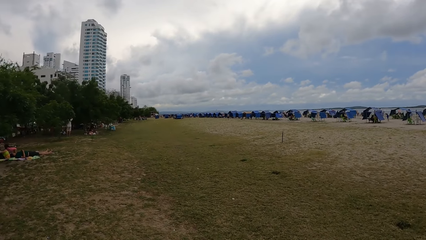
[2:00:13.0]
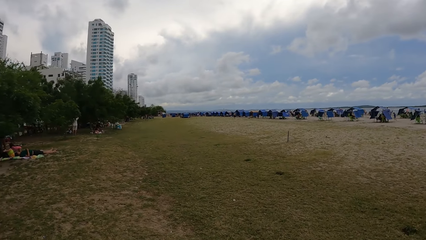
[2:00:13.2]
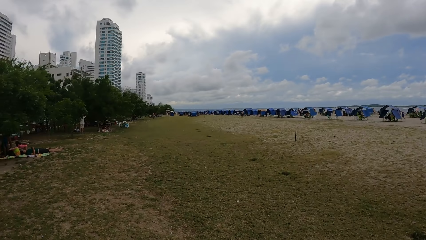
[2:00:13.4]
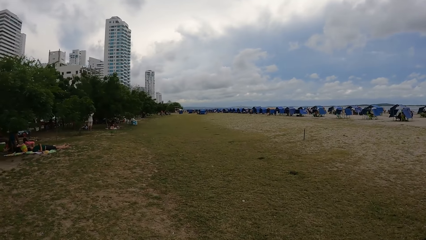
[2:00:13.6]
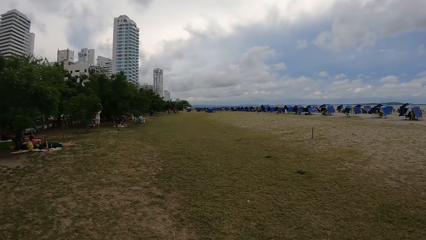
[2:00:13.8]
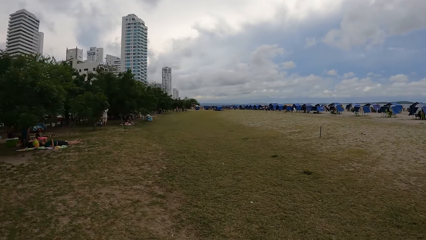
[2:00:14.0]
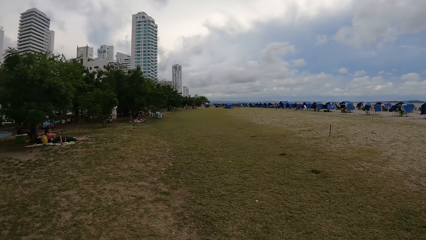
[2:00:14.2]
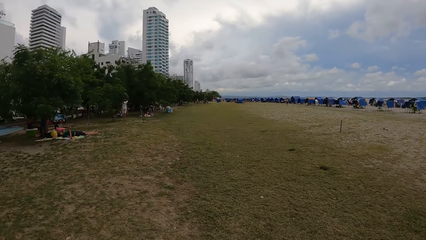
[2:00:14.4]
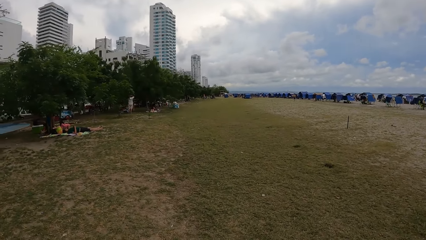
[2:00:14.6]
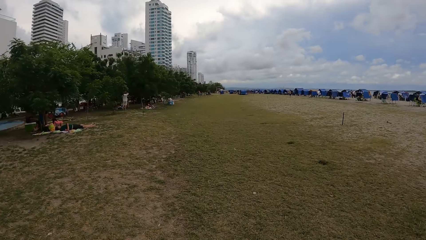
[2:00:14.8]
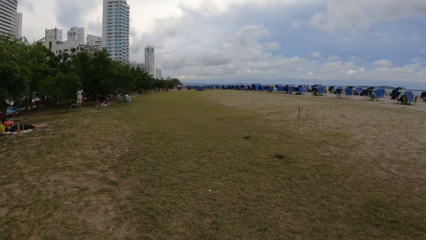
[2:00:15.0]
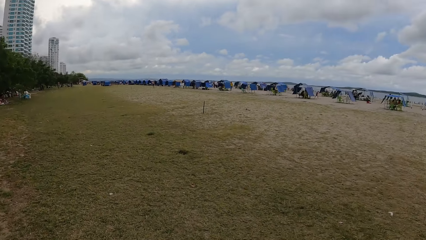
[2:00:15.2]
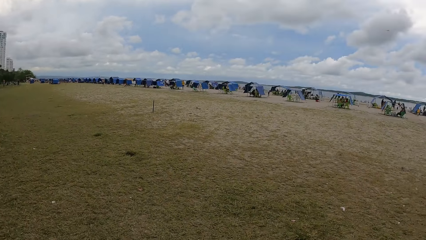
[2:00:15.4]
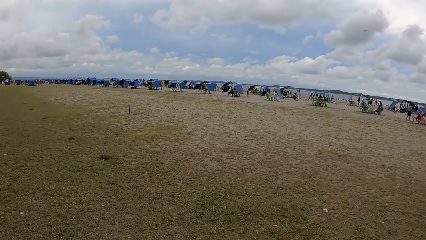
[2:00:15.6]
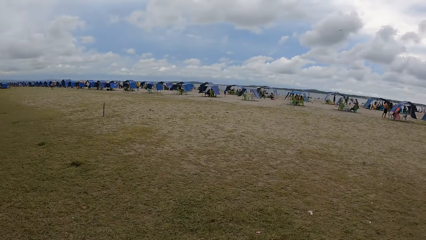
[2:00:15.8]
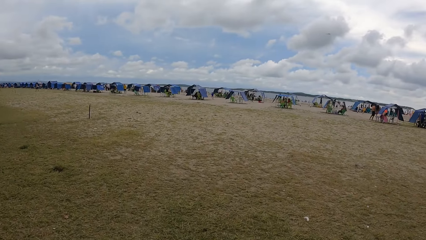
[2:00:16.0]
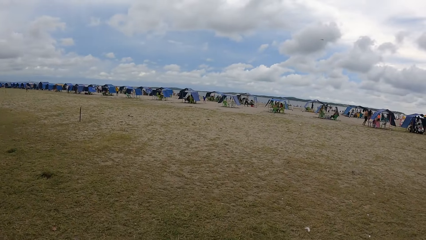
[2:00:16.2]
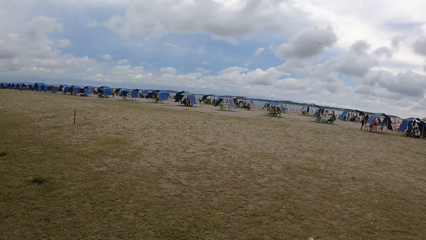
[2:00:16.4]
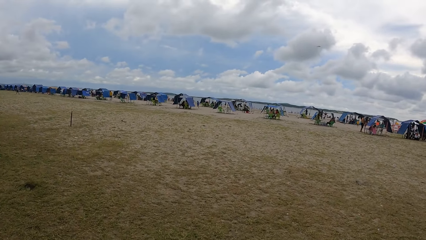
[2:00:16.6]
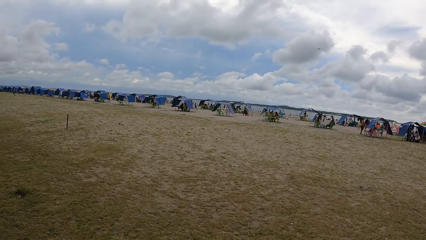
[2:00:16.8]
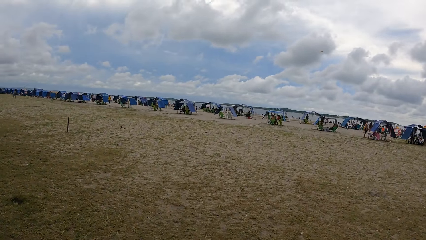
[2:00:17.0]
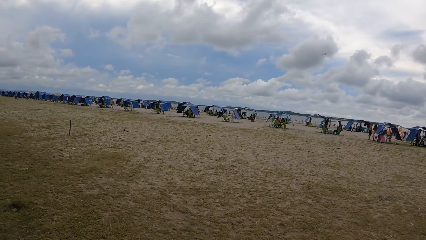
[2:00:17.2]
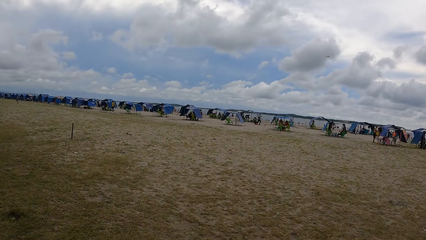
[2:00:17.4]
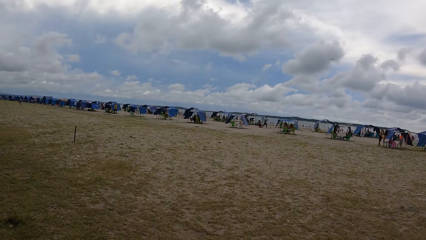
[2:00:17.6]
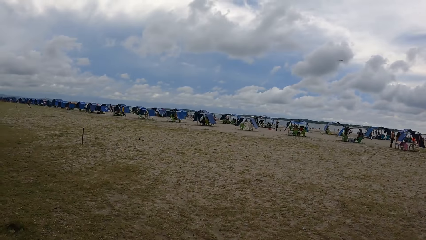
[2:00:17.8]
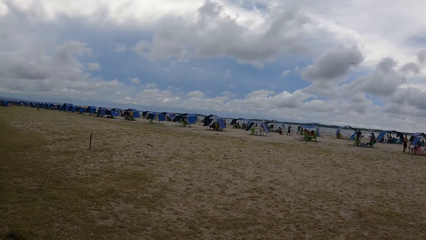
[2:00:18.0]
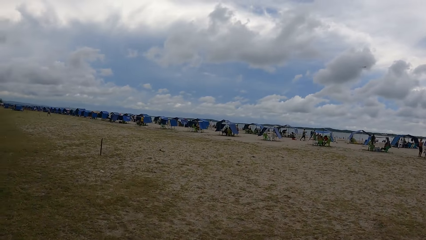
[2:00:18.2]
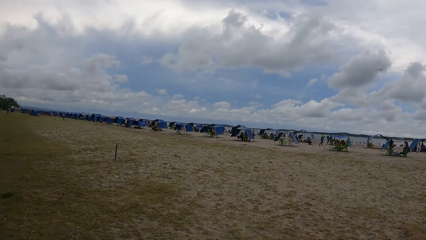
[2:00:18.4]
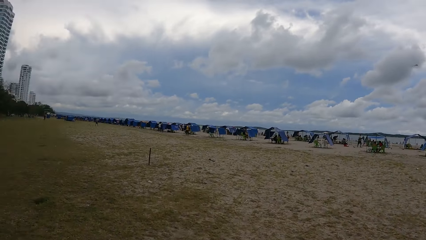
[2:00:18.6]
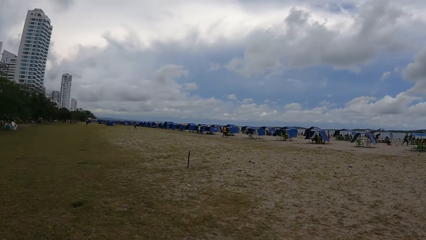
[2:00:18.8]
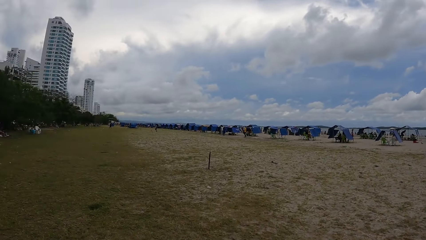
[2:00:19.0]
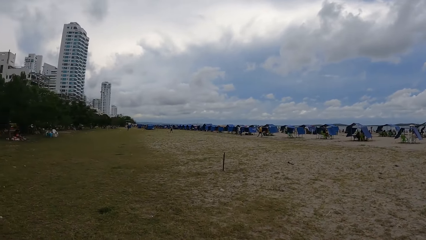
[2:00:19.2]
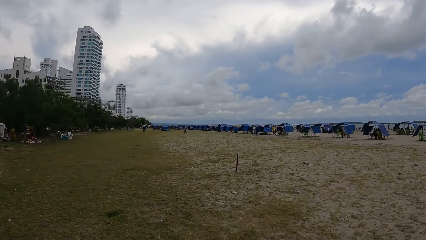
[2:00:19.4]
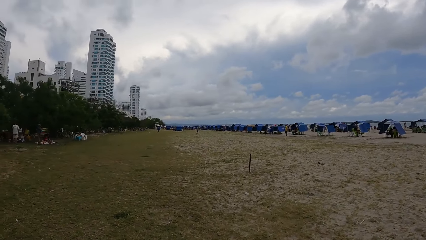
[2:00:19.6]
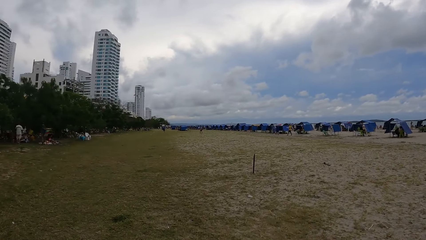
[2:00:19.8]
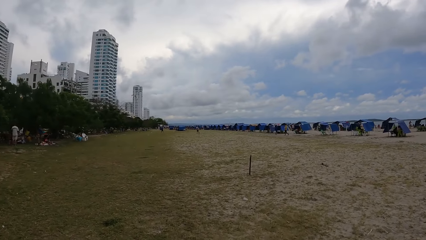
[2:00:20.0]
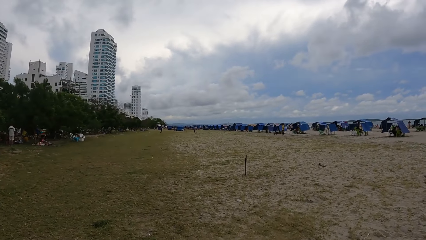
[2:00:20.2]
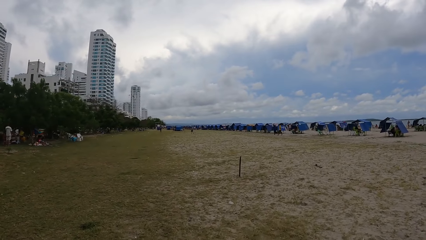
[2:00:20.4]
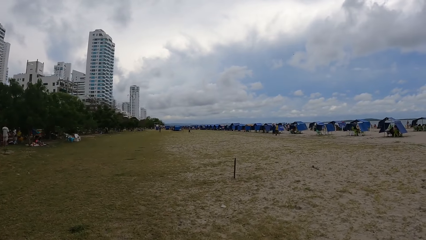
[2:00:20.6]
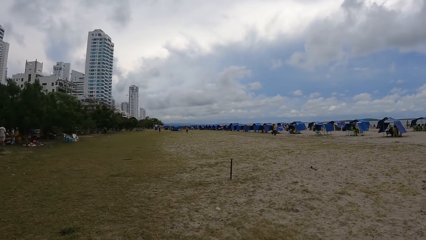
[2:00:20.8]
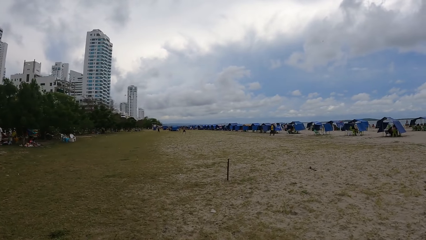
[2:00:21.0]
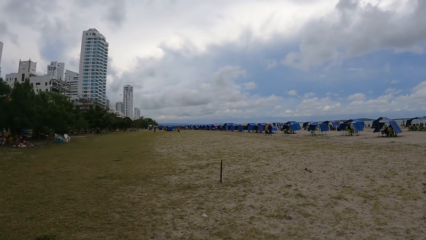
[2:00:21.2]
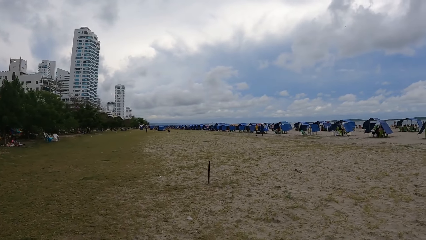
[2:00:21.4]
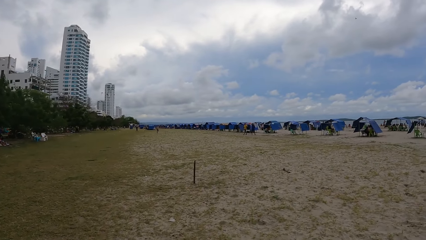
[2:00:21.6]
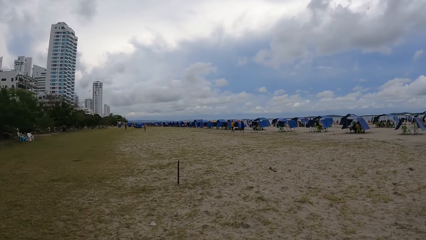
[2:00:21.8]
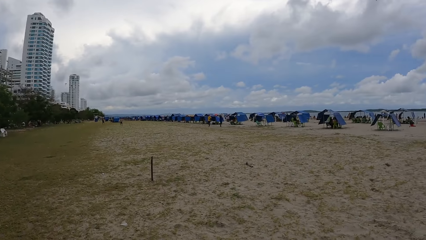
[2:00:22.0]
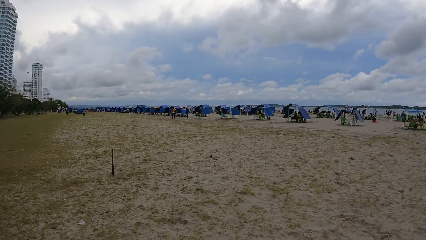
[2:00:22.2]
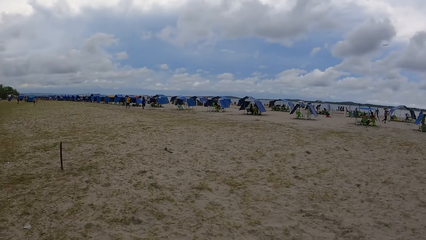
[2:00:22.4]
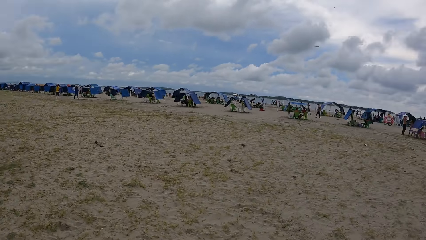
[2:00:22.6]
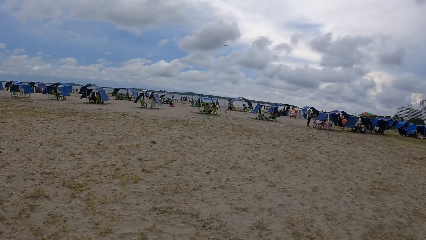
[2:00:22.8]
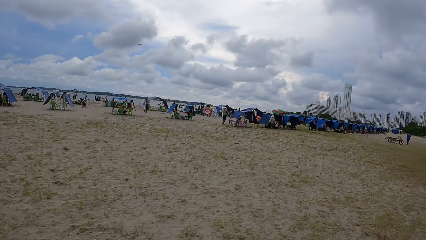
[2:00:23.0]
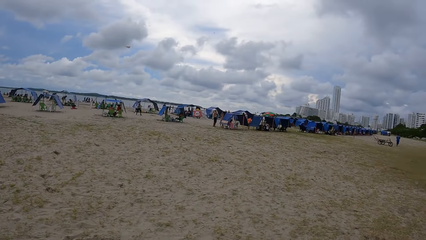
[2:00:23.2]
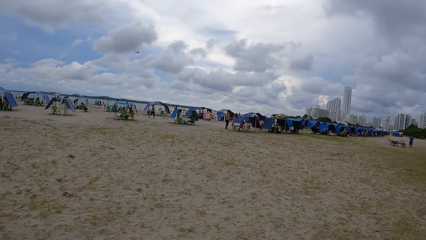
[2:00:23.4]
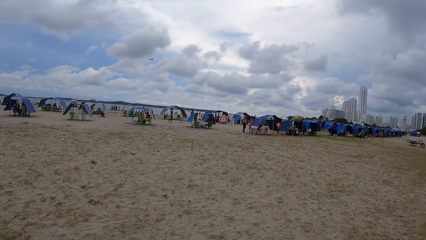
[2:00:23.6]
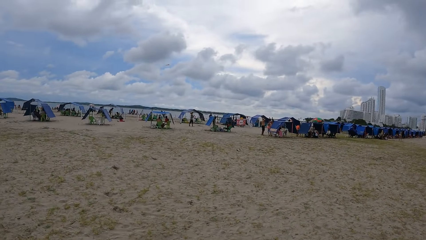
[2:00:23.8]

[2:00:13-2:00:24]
The camera wearer walks around the beach.

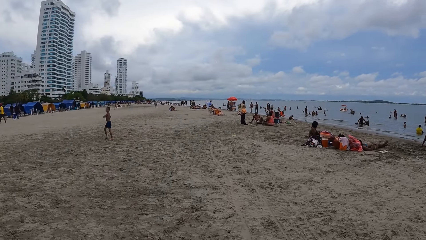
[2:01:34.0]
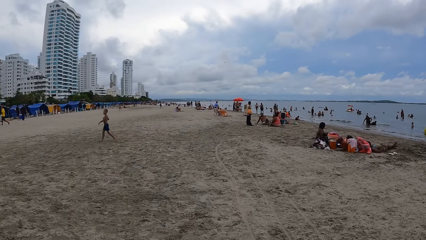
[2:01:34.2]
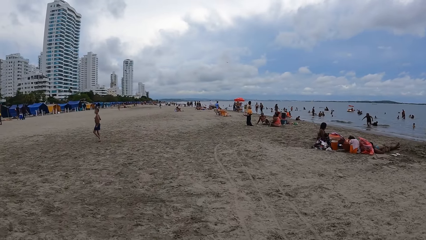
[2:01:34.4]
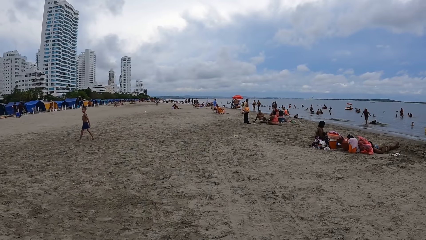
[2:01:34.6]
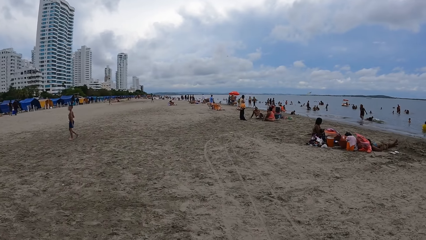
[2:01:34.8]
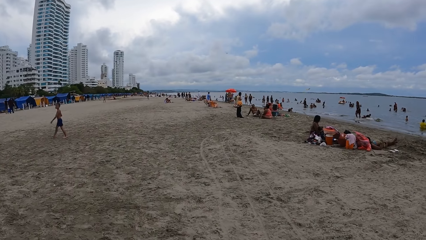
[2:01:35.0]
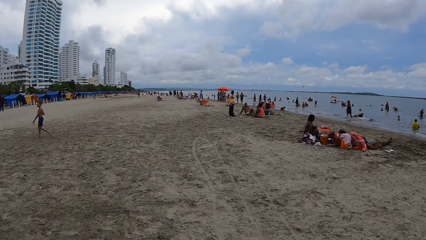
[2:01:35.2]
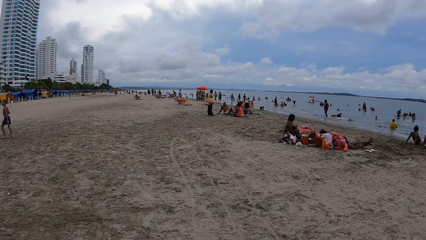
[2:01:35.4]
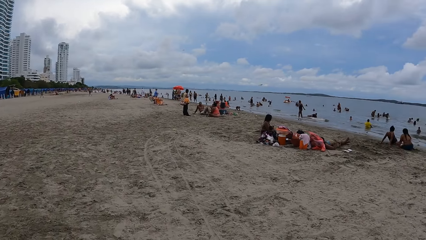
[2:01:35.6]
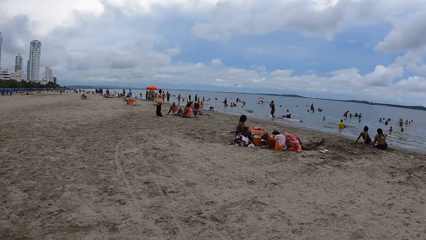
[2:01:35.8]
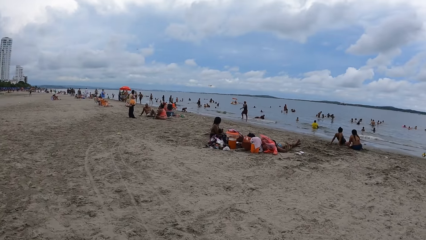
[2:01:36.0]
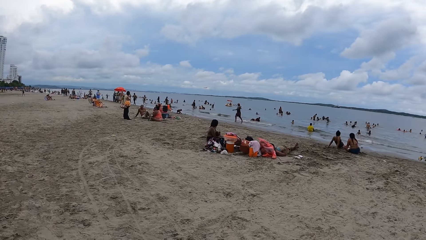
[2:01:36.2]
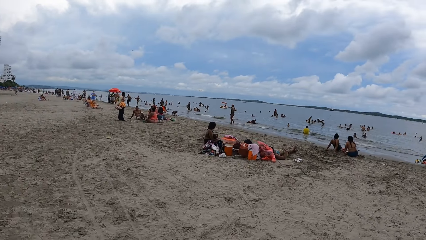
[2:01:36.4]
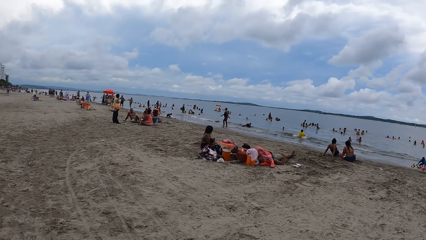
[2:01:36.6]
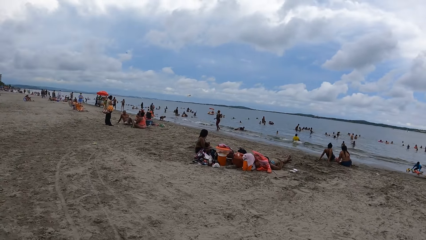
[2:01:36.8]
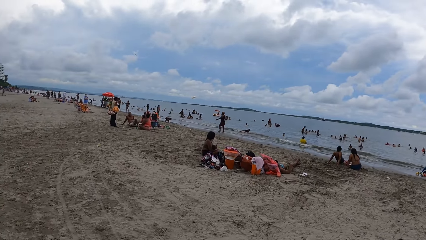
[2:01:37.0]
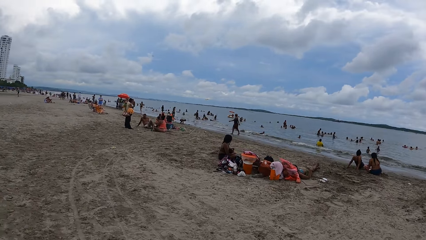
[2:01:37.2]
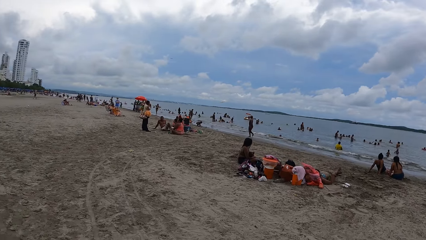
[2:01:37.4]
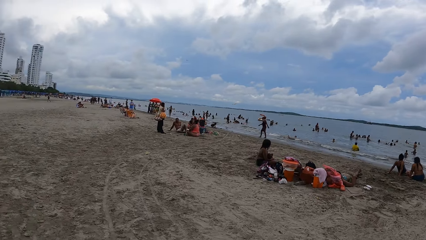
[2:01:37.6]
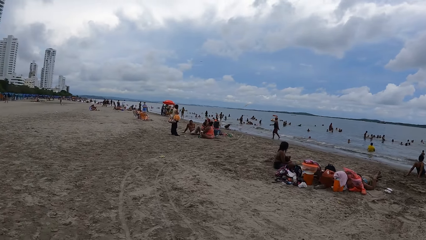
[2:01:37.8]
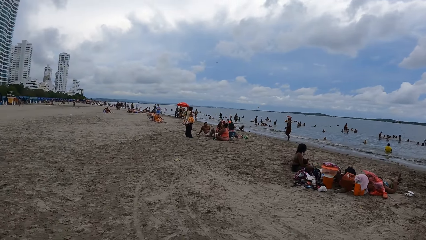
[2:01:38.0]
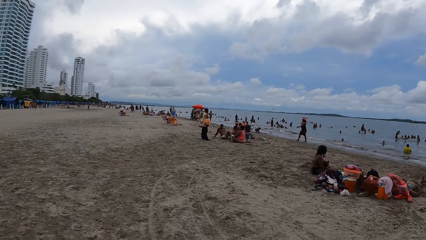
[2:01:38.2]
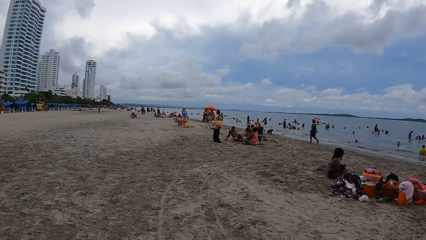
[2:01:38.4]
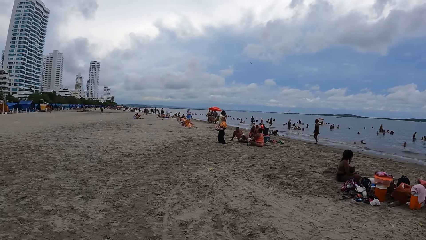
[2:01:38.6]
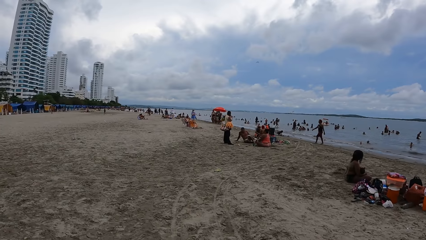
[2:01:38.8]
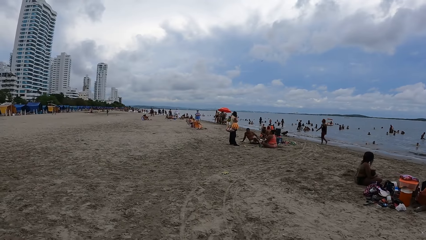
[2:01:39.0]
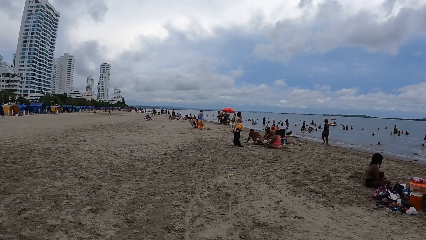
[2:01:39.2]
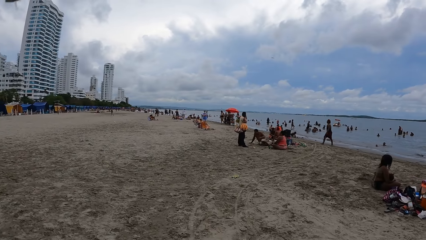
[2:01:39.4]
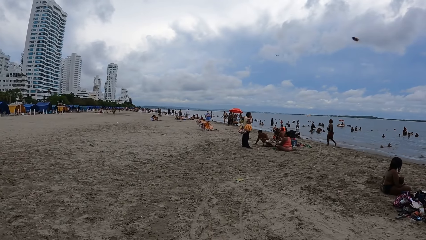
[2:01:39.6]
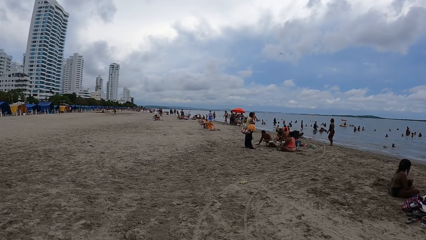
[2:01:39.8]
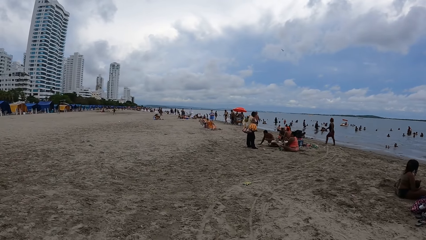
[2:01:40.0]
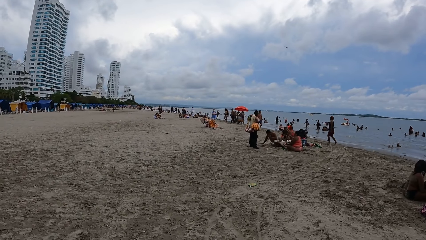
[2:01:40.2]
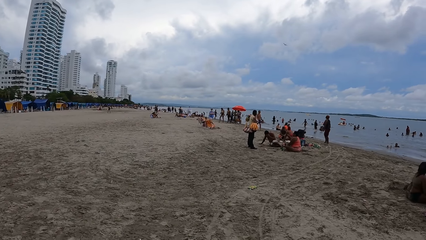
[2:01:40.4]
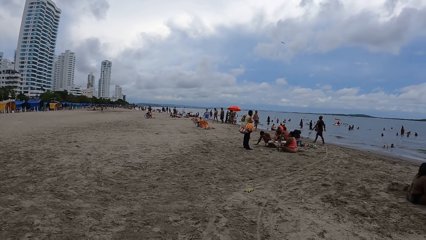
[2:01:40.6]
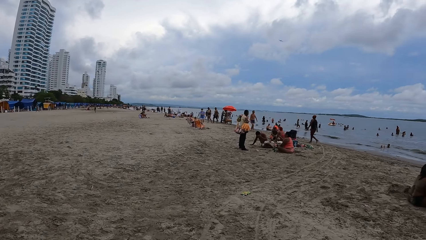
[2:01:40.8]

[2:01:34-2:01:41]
The camera wearer walks around the beach.
